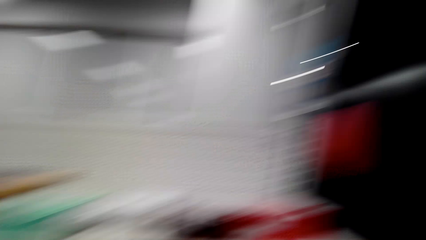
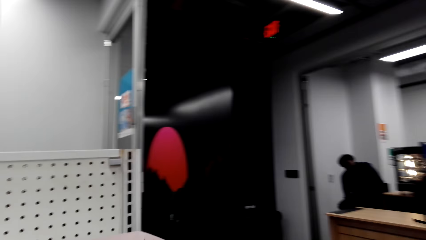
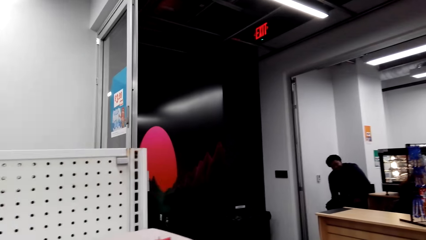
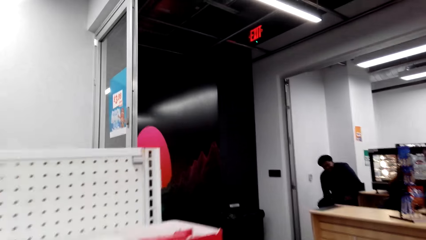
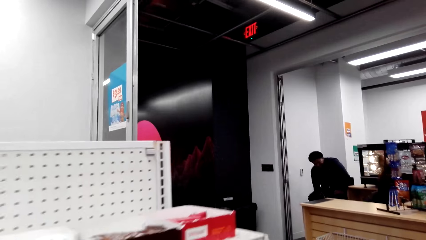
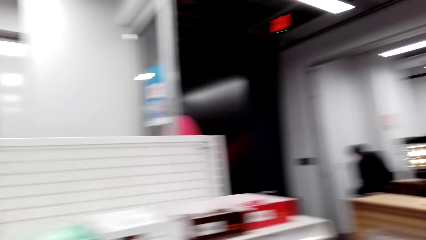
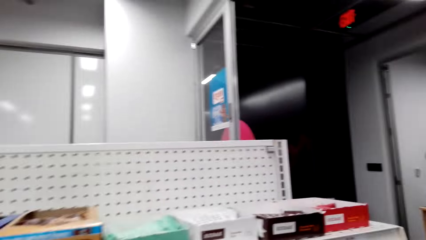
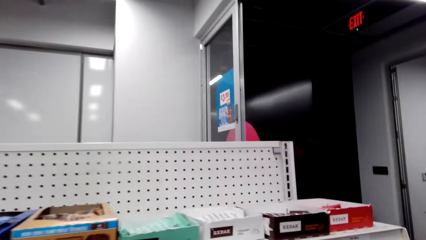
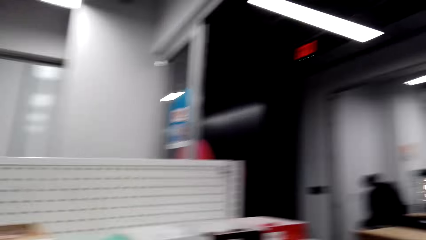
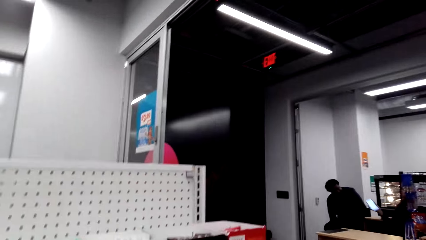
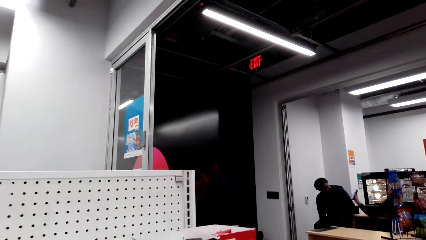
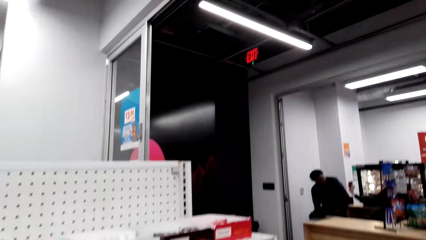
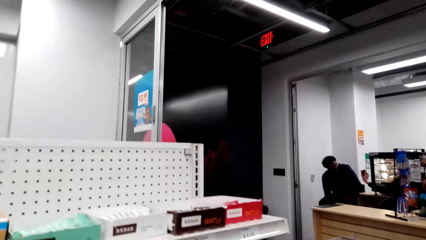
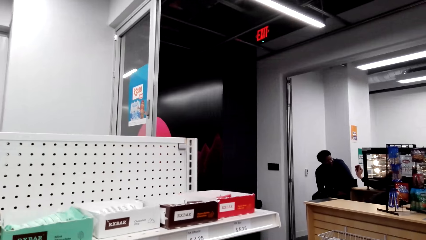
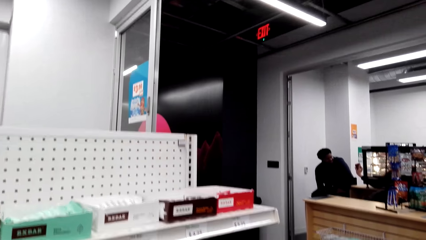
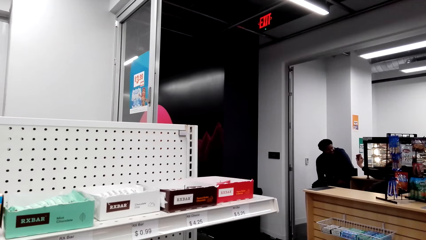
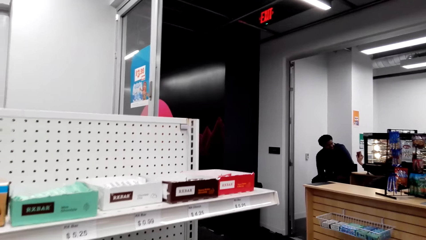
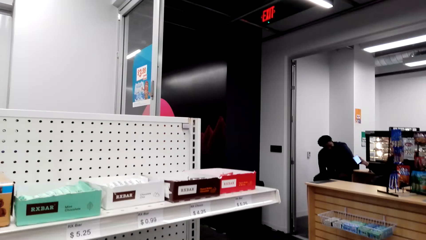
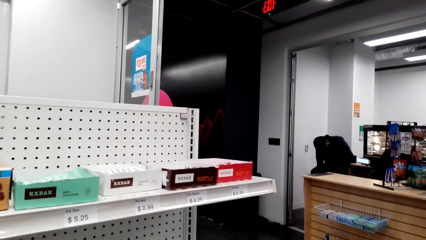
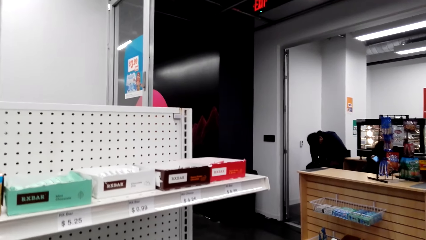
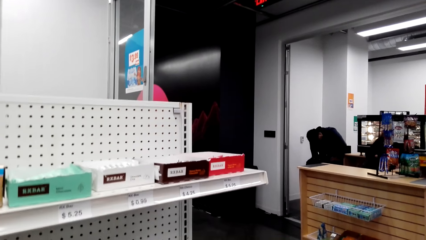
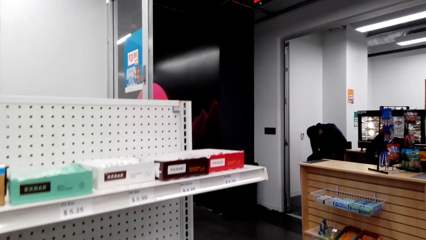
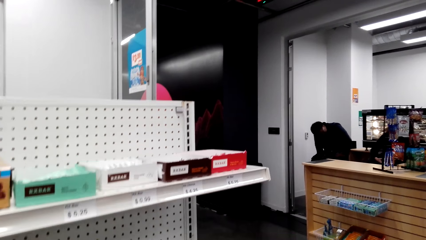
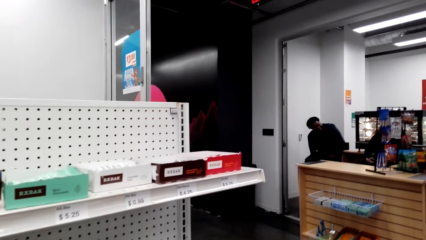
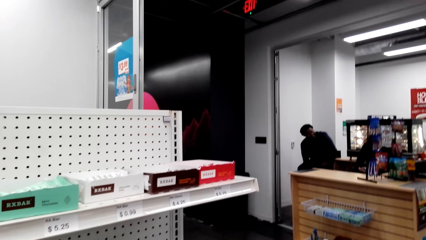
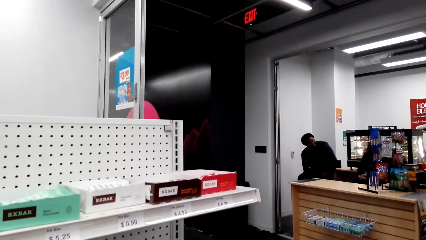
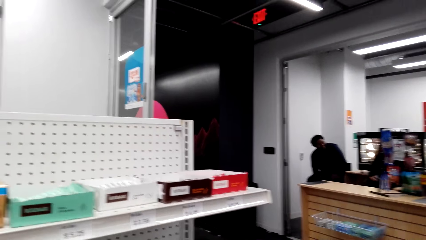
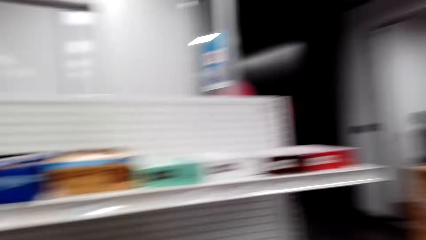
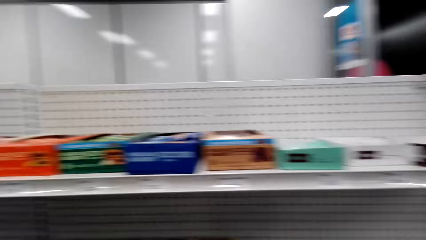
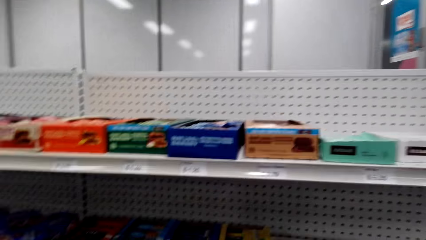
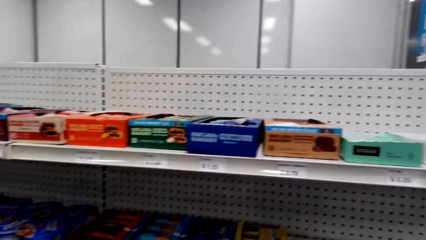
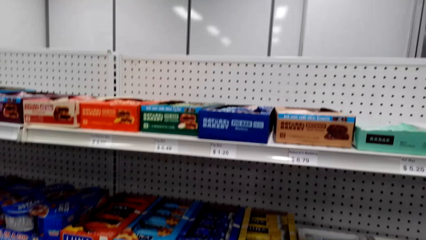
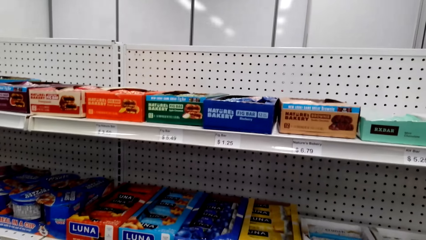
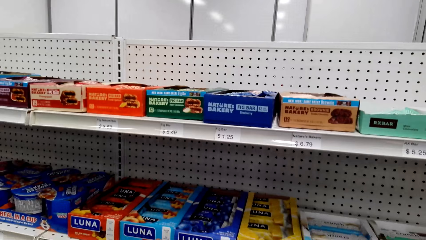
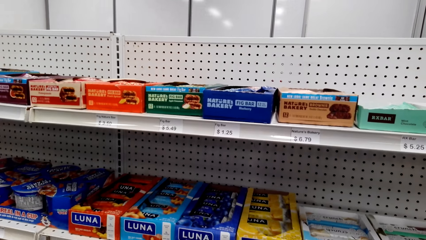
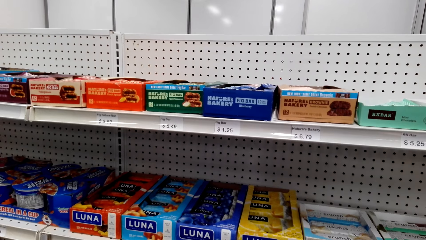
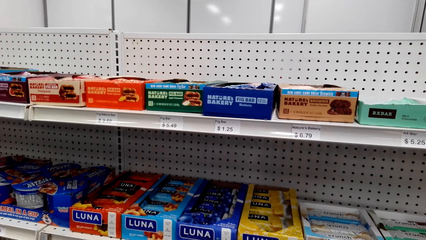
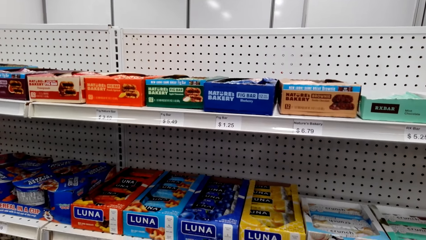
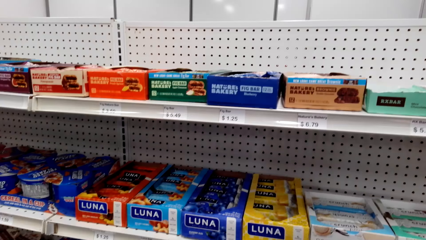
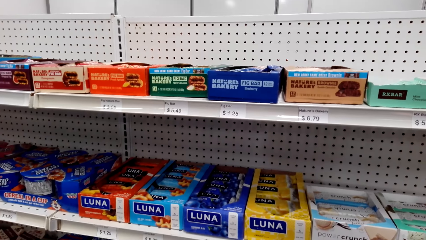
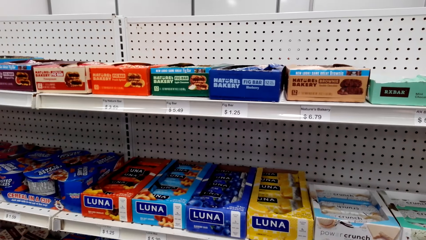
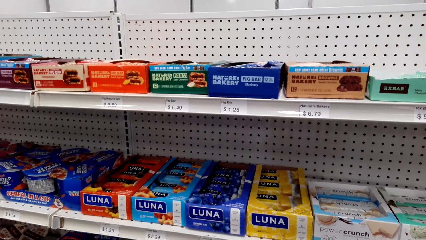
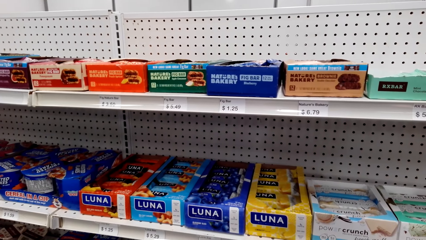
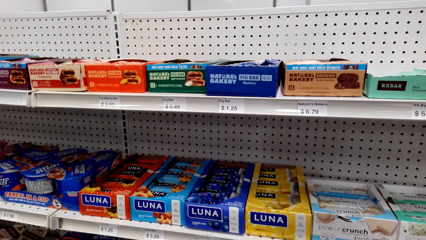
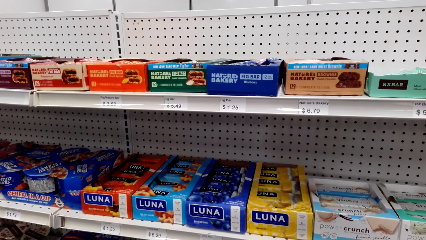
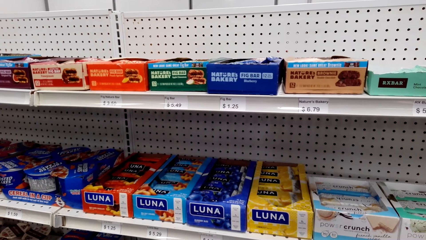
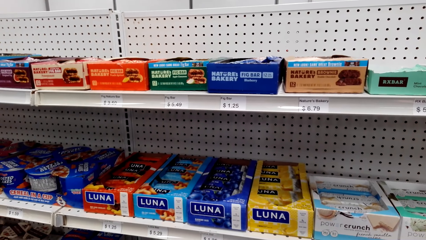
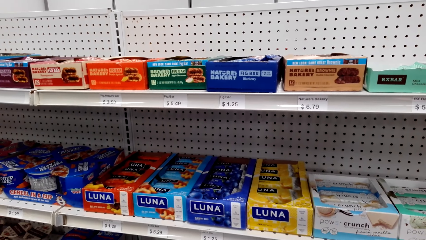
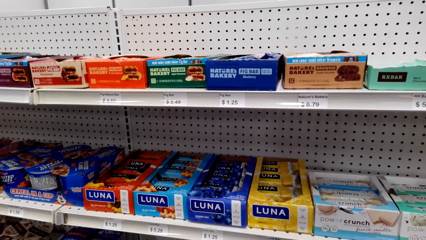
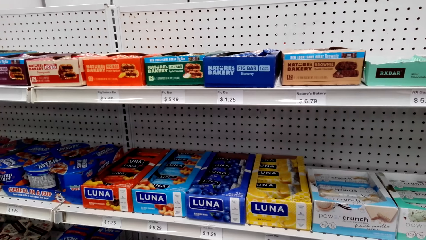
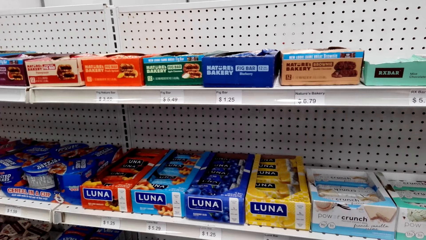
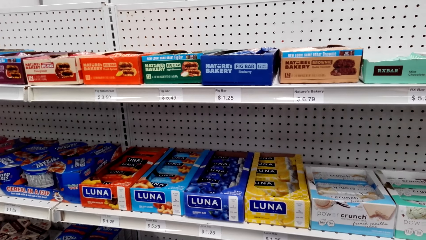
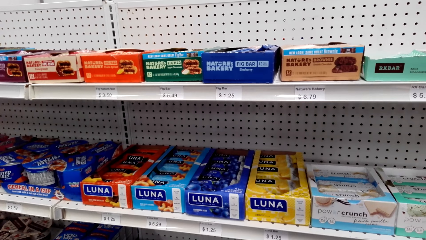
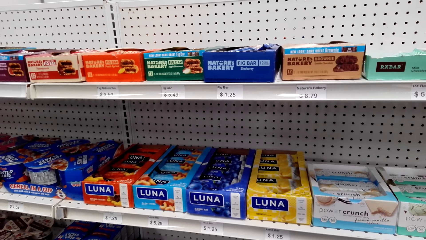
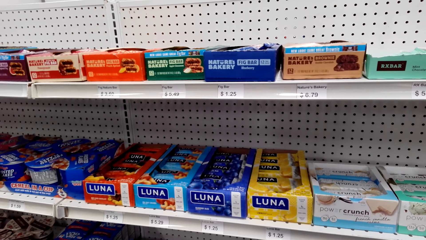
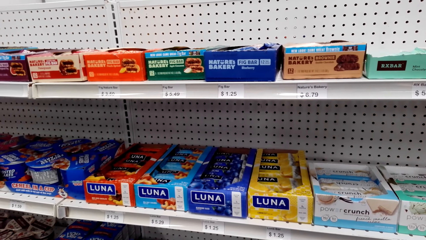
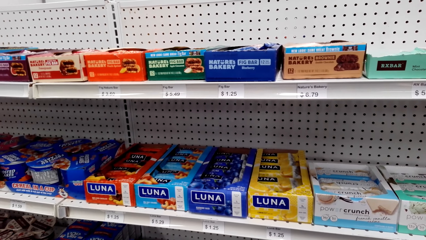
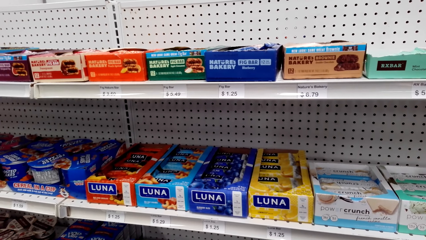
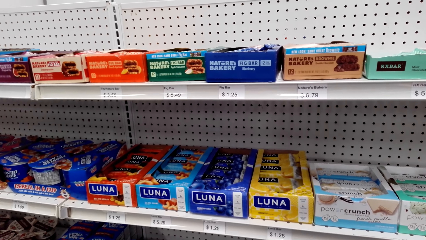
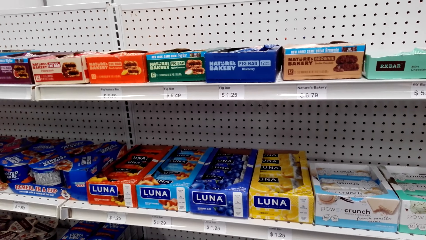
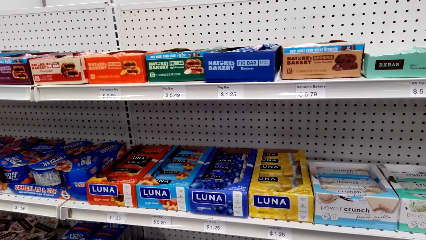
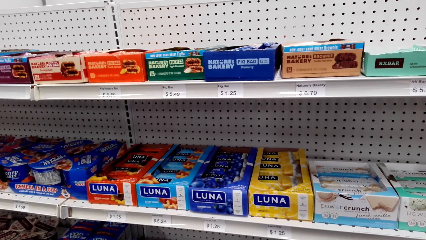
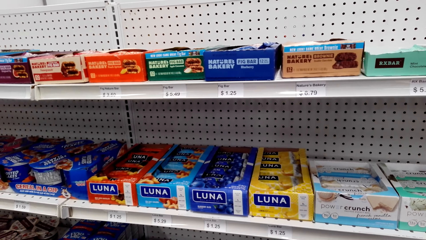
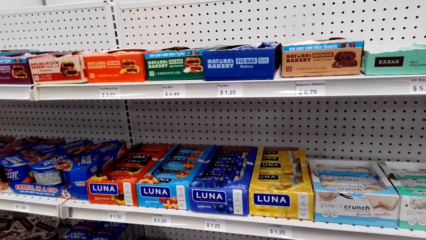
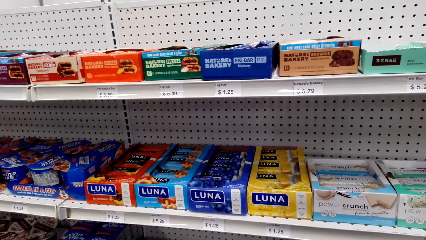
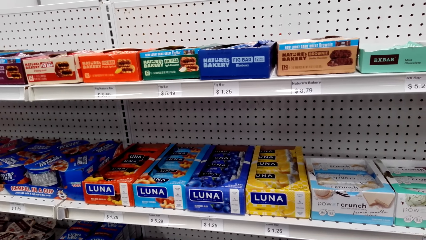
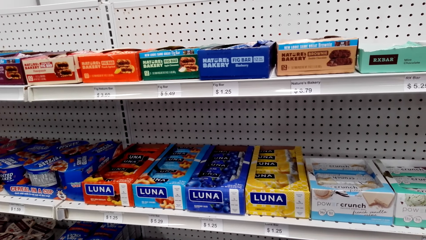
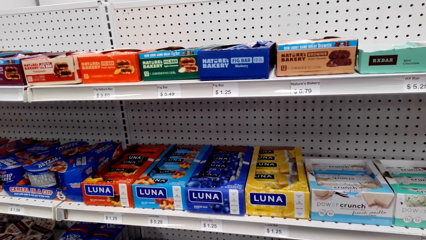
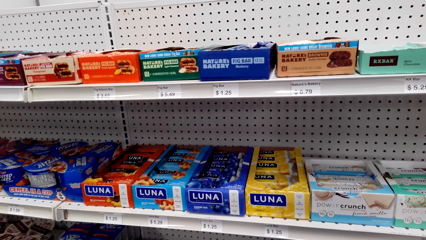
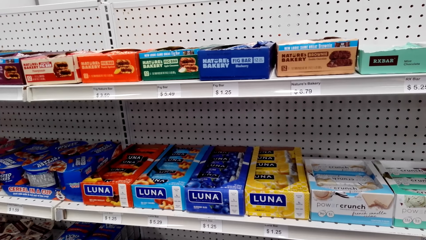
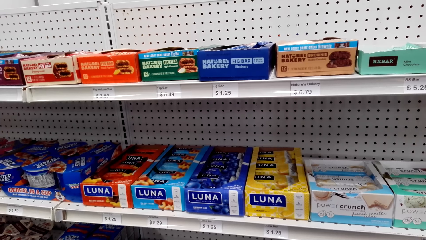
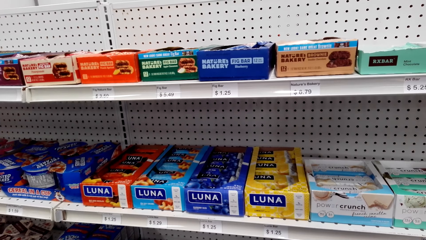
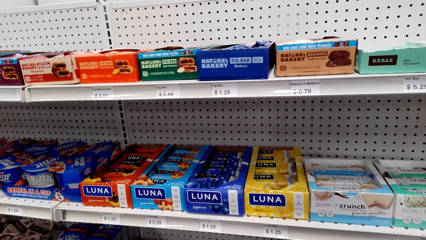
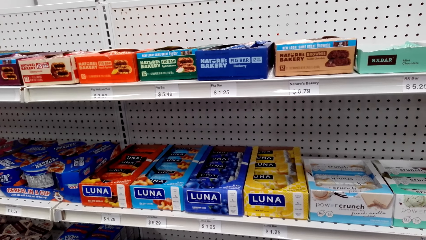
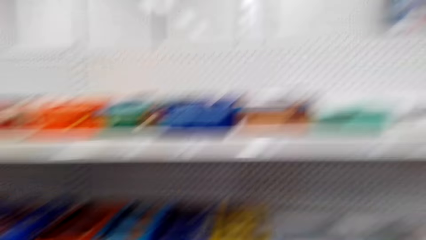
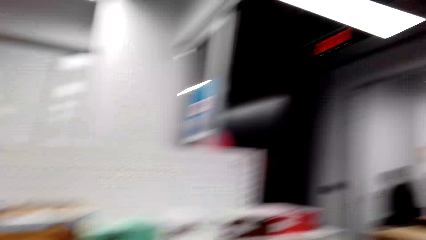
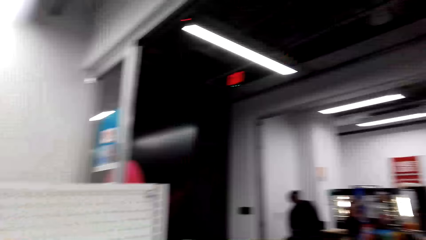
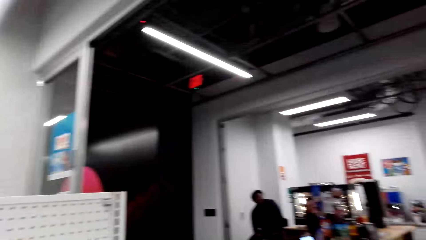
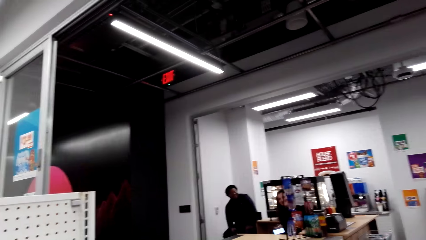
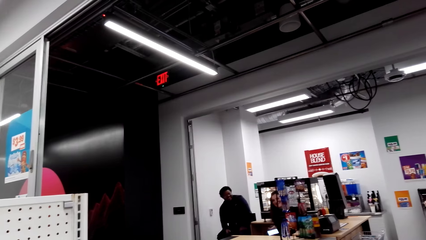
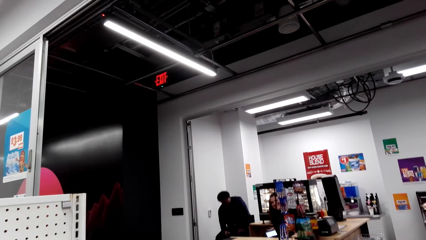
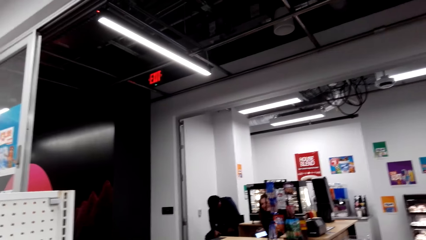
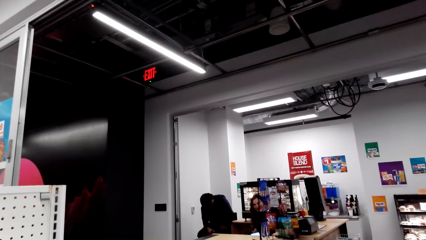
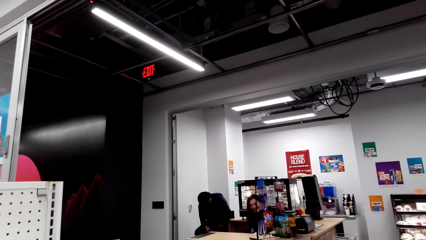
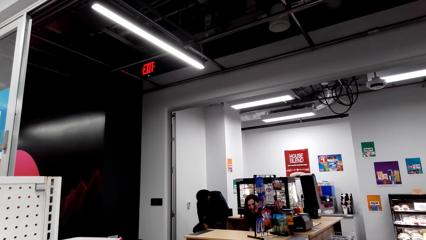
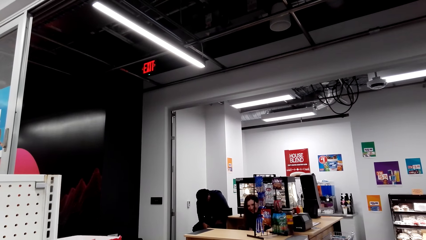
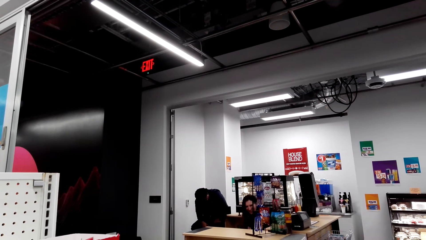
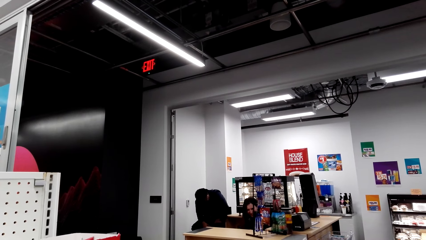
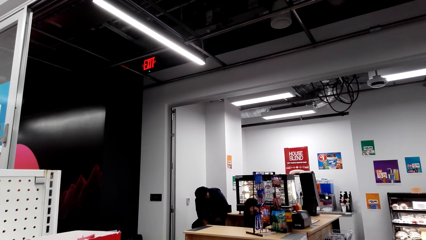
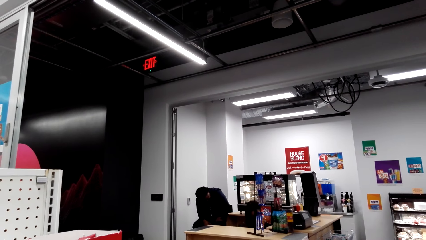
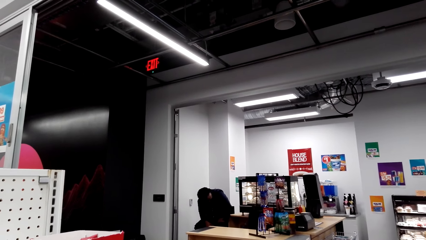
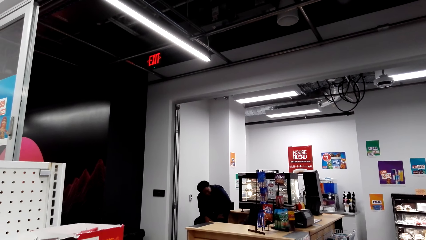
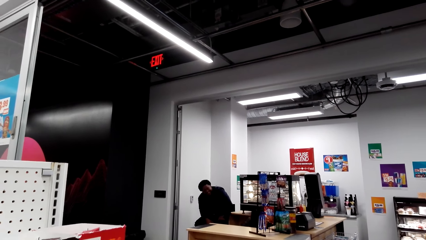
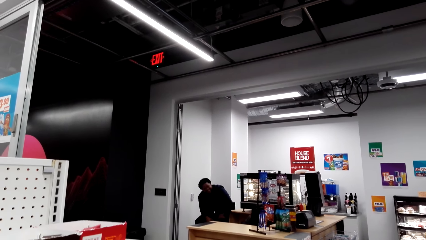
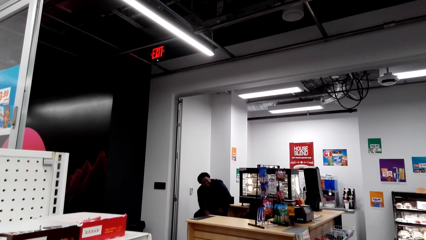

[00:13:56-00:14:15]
The camera wearer speaks to a man. They look around the supermarket. They walk around the mini supermarket. They look at the shelf. They speak to the man.
